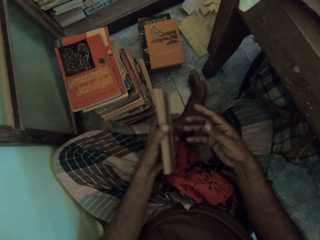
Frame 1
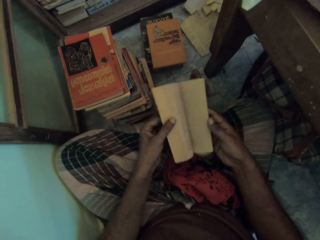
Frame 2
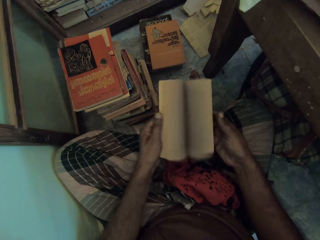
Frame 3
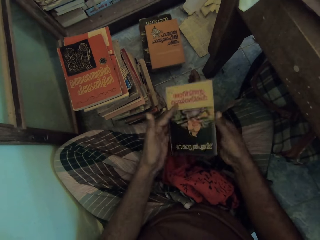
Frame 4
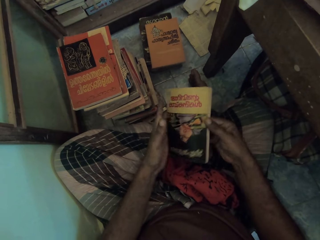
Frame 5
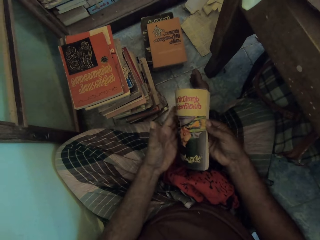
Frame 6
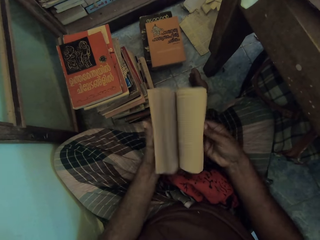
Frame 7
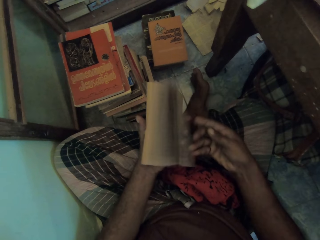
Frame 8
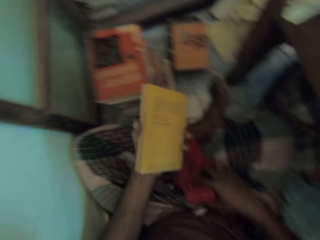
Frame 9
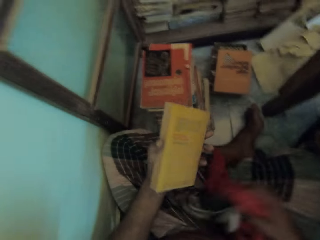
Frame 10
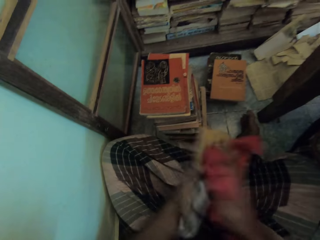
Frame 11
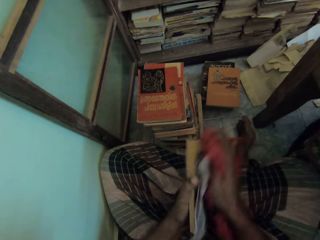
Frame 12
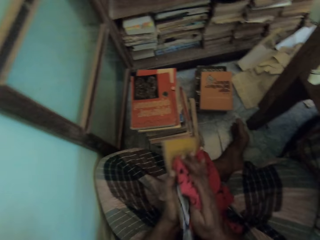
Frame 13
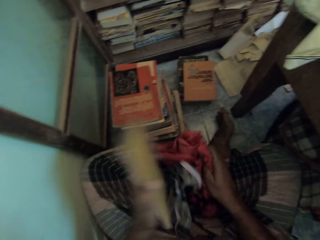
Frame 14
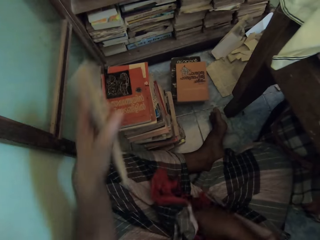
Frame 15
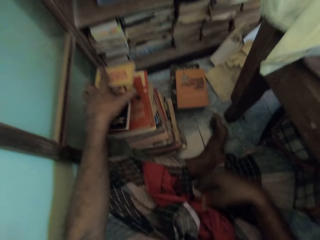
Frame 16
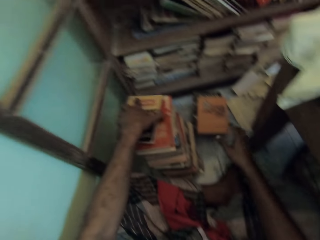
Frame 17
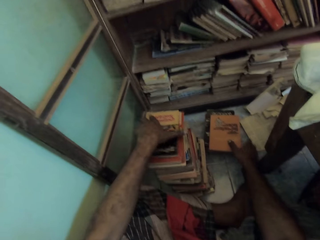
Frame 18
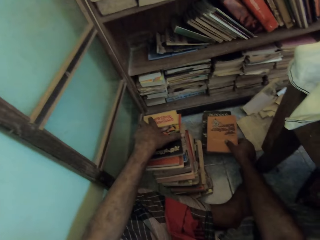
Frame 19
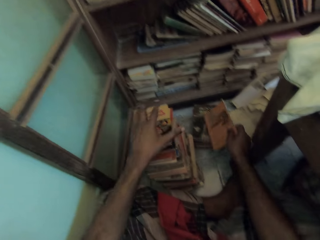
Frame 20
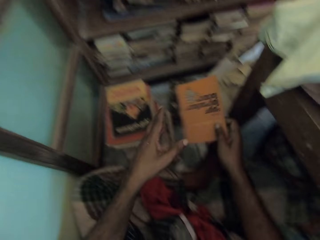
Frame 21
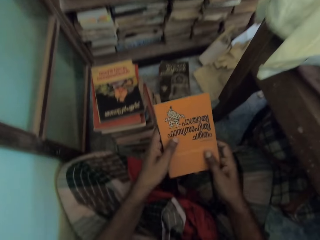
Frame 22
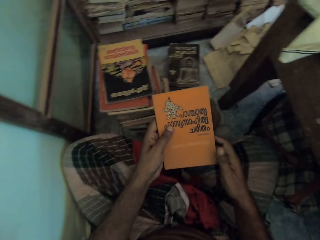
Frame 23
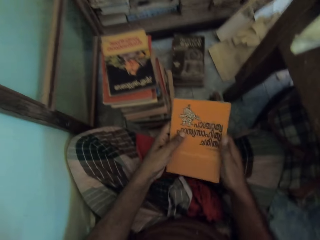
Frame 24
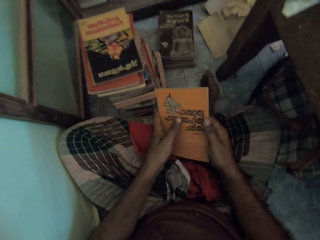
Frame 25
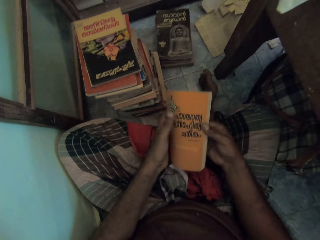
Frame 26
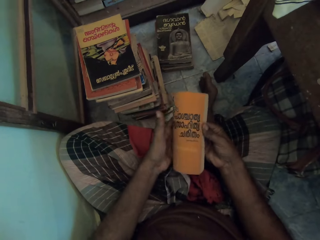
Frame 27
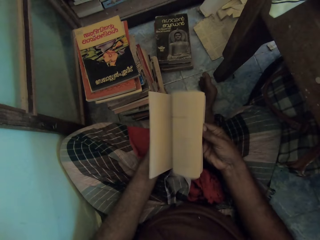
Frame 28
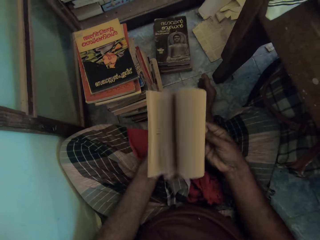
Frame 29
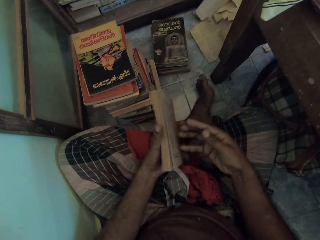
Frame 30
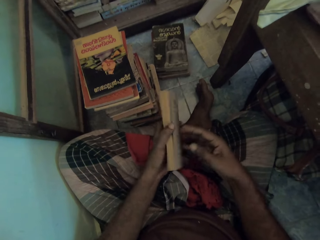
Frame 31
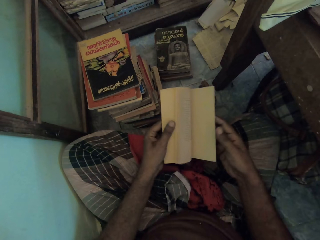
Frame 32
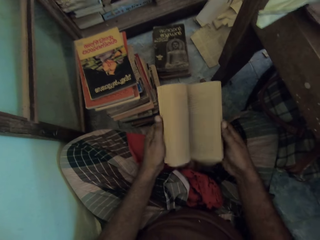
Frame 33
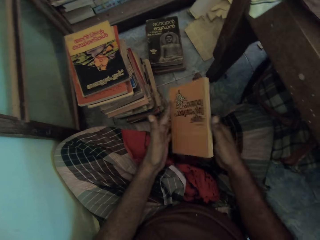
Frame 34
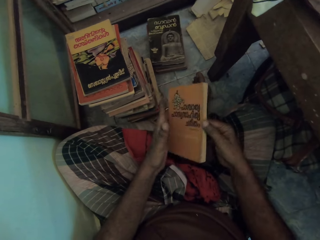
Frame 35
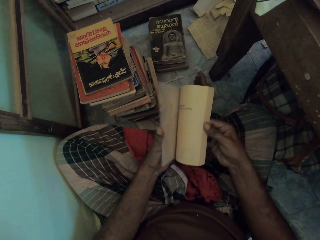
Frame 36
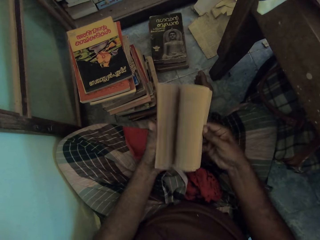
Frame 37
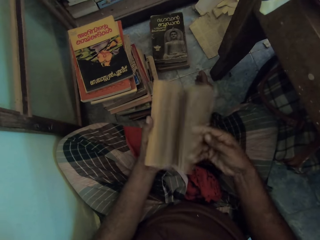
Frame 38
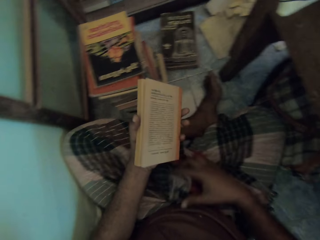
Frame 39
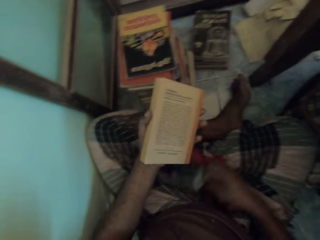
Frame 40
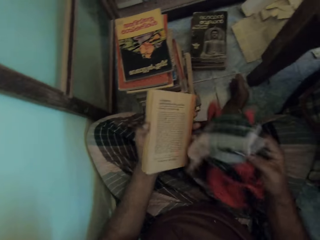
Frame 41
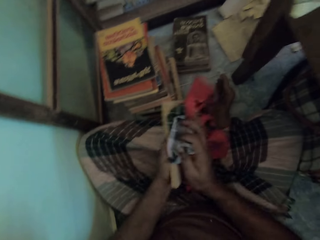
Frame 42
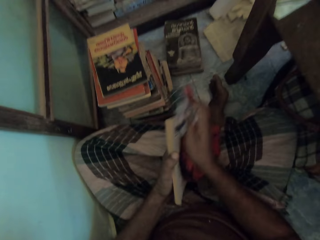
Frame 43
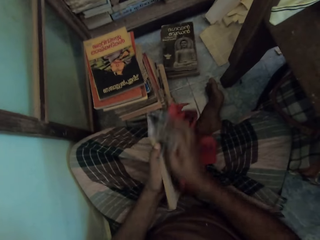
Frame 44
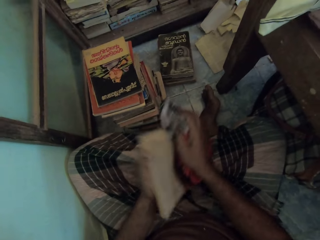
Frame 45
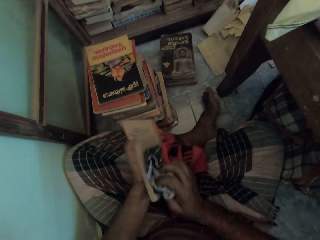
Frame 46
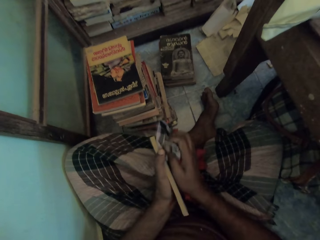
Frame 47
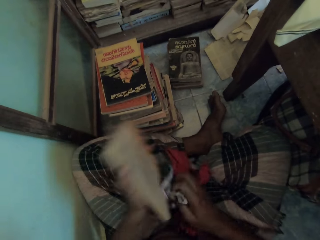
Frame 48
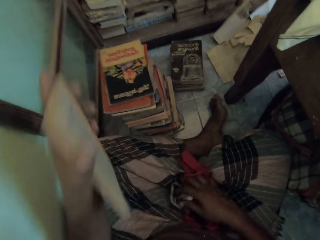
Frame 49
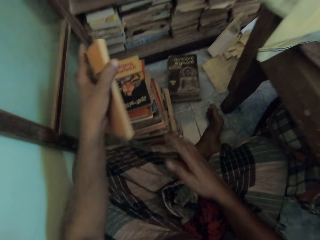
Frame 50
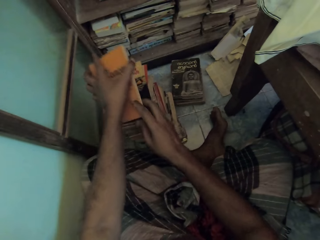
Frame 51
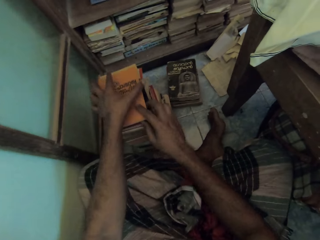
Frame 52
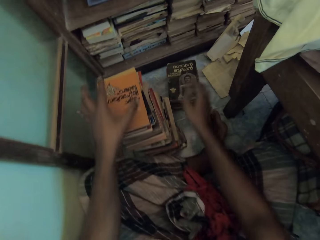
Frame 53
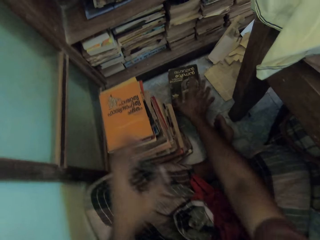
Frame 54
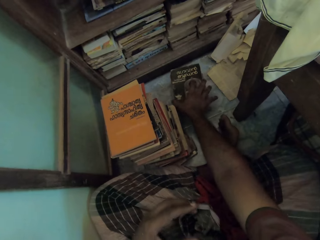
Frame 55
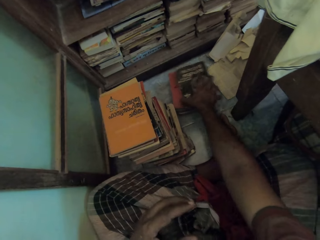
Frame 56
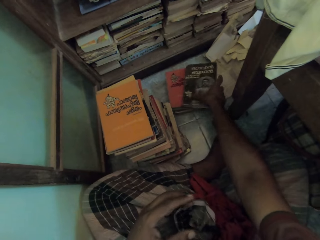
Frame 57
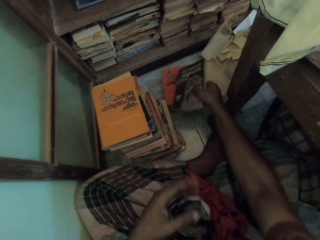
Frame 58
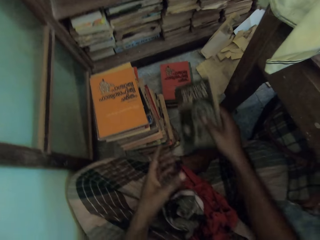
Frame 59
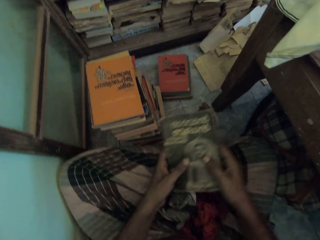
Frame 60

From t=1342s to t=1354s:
The camera wearer flaps the pages with his right hand. He flaps the pages with his left hand. He flaps the pages with his right hand. He wipes the book with the cloth with his right hand. He puts the book on top of books with his left hand. He picks up a book from the floor with his right hand. He holds the book. He opens the book. He flaps the pages with his right hand. He flaps the pages with his left hand. He flaps the pages with his right hand. He picks up a towel with his right hand. He wipes the book with the towel with his right hand. He puts the book on top of books with his left hand. He picks up a book from the floor.

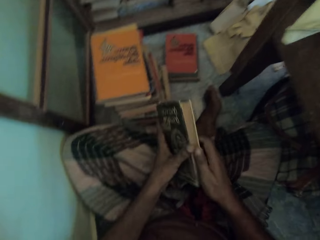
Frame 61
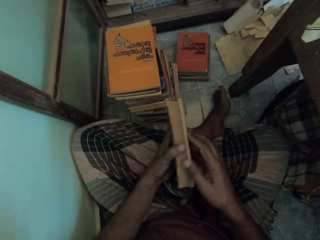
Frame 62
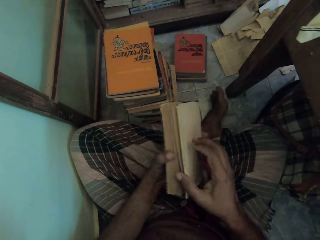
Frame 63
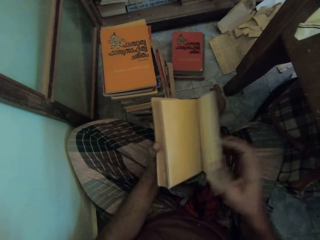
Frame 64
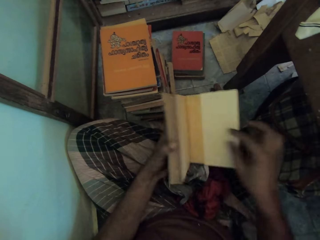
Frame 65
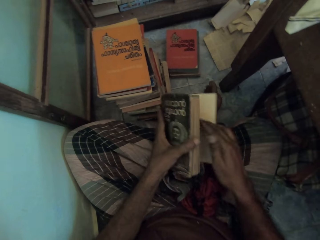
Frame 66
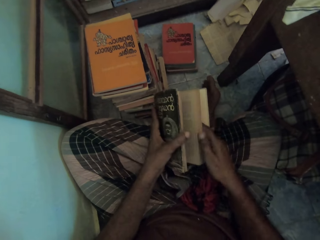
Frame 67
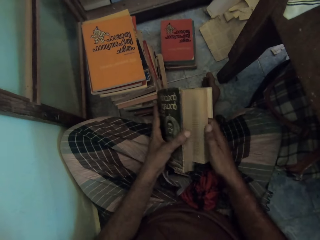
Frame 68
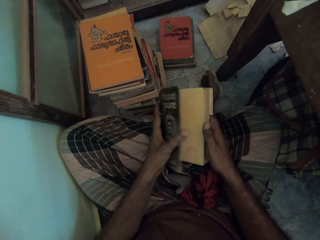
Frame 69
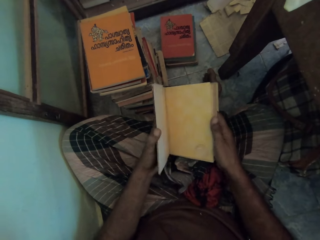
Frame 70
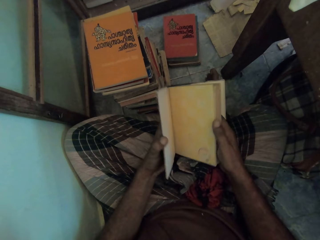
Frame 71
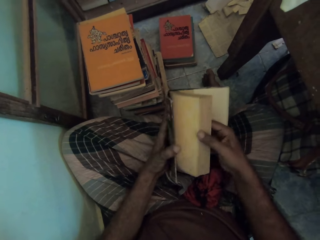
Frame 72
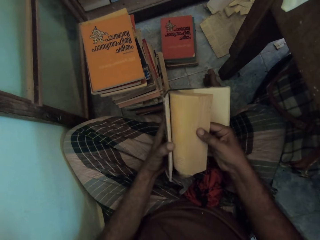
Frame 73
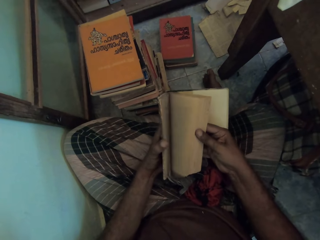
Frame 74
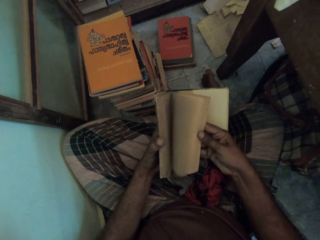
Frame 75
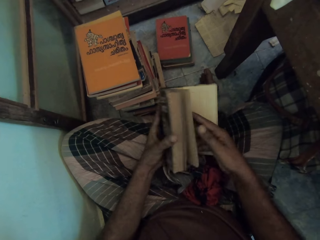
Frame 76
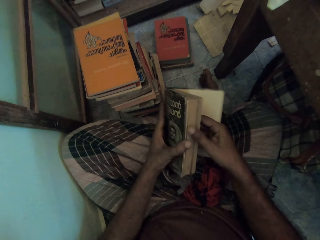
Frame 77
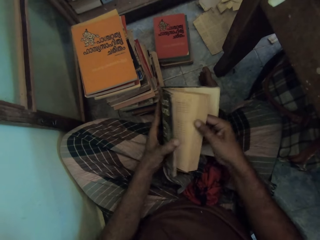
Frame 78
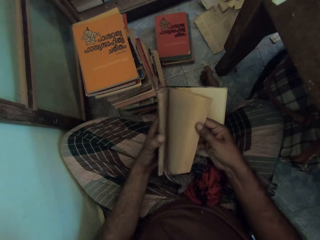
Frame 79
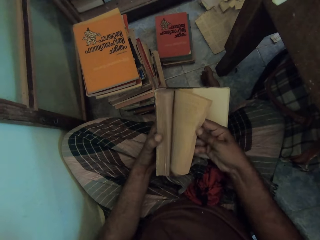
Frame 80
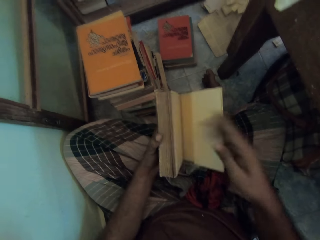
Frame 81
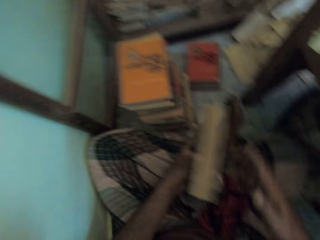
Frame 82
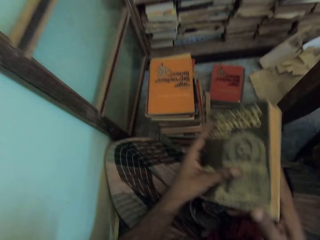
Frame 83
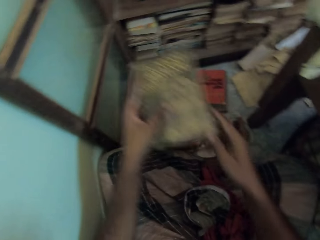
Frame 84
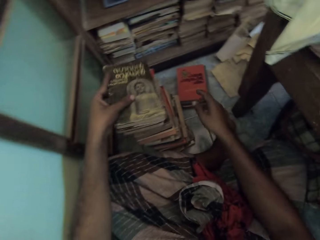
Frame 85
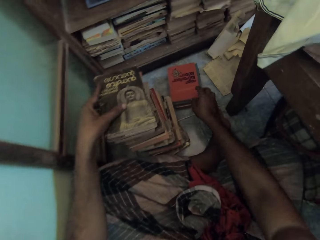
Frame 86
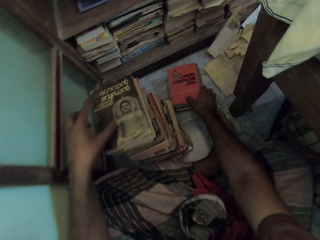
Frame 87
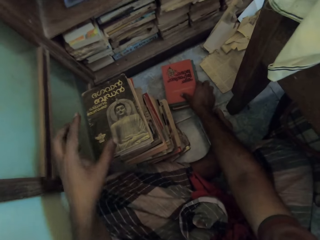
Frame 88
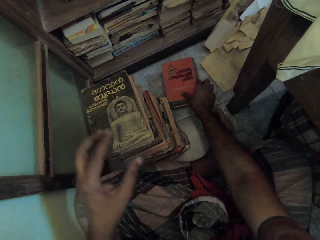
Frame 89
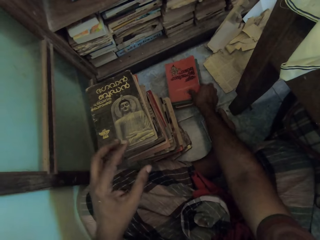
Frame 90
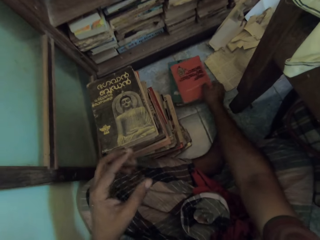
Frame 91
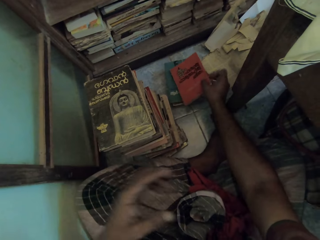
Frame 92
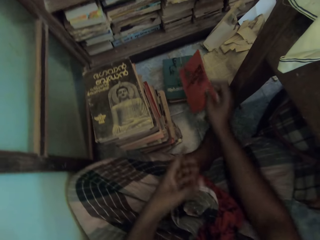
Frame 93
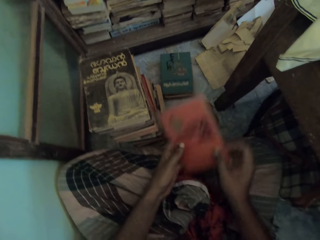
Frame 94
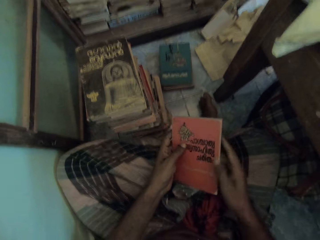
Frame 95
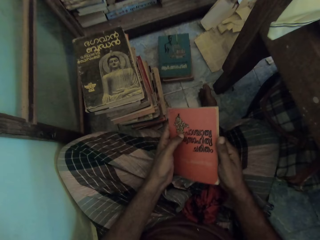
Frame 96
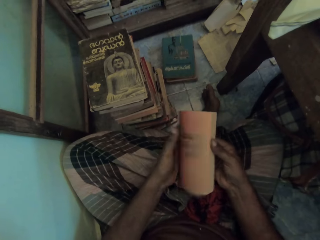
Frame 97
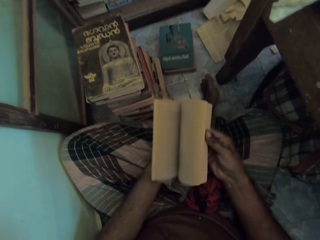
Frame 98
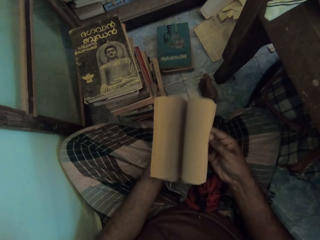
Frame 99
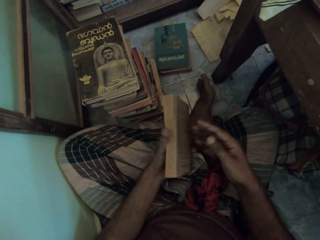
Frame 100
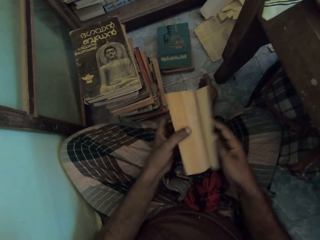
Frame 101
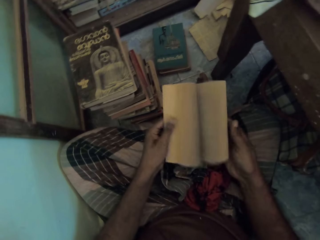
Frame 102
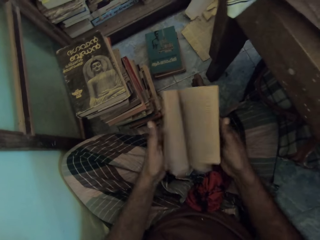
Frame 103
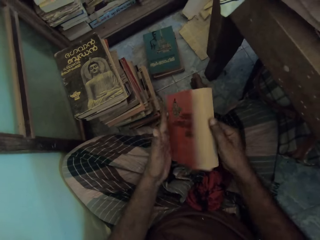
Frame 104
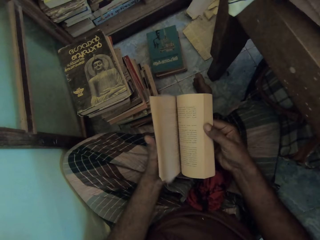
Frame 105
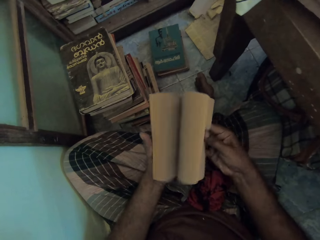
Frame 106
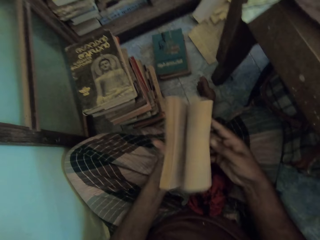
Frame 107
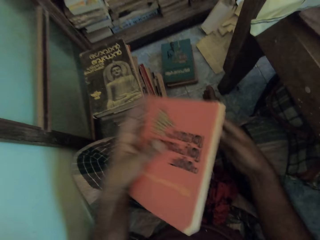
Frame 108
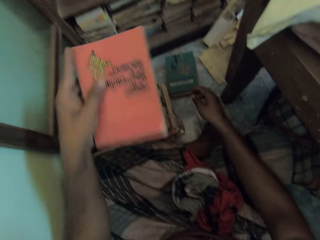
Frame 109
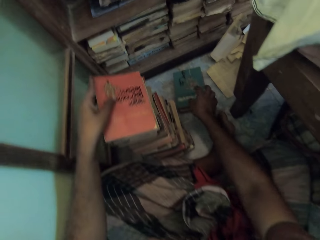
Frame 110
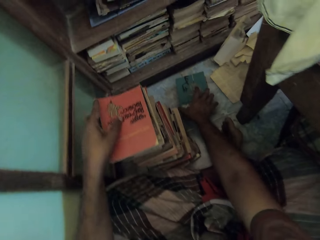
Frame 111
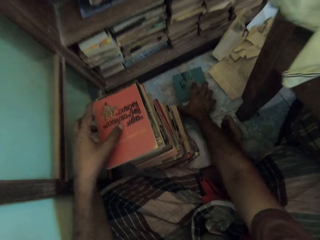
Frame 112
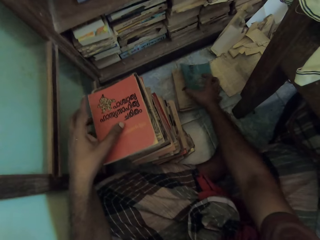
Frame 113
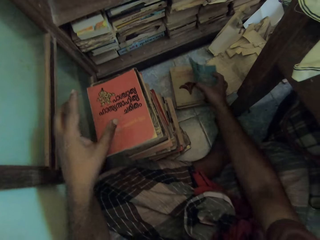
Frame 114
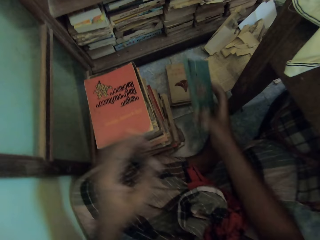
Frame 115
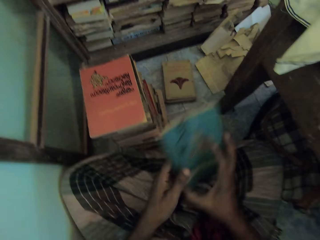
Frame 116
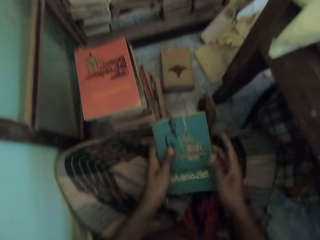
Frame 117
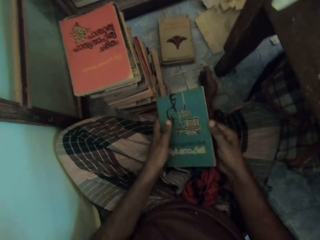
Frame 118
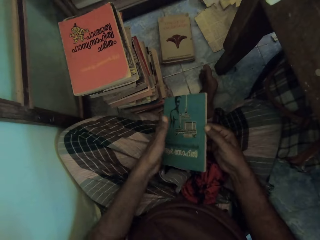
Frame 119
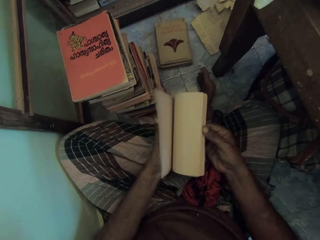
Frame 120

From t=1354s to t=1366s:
The camera wearer opens a cover with his right hand. He flaps the pages with his left hand. He flaps the pages with his right hand. He puts the book on top of books with his left hand. He picks up a book from the floor with his right hand. He opens the book. He flaps the pages with his right hand. He flaps the pages with his left hand. He flaps the pages with his right hand. He puts the book on top of books with his left hand. He picks up a book from the floor with his right hand.
